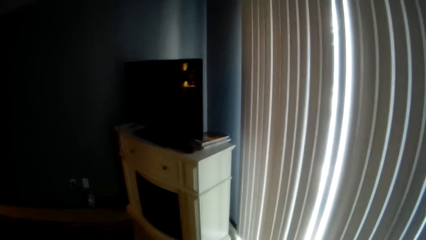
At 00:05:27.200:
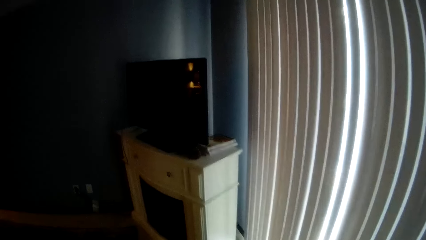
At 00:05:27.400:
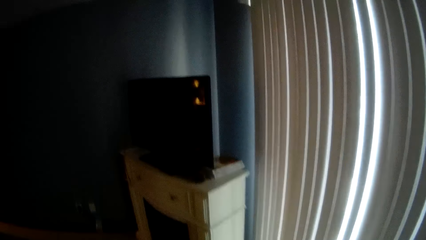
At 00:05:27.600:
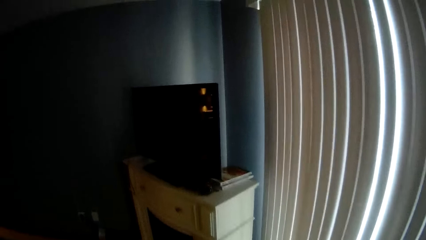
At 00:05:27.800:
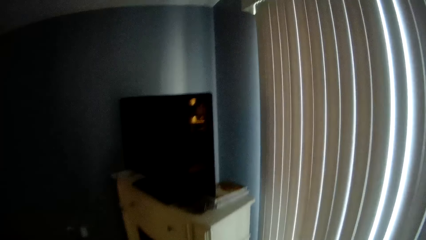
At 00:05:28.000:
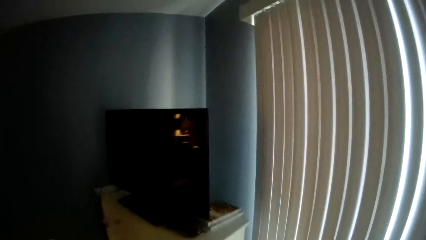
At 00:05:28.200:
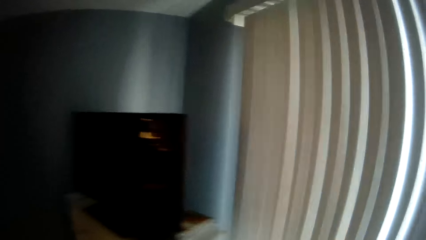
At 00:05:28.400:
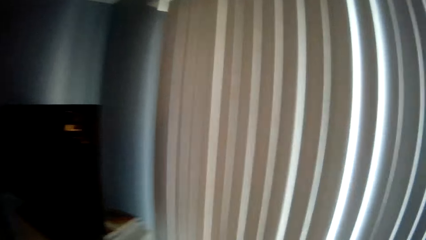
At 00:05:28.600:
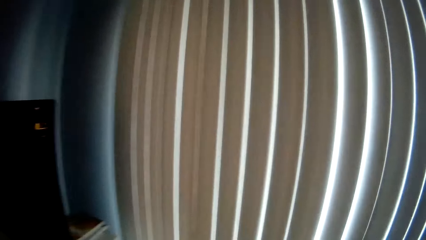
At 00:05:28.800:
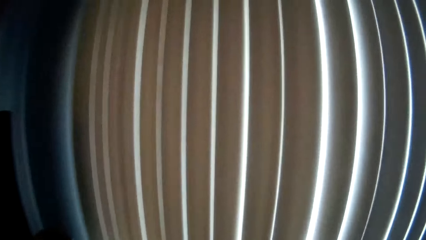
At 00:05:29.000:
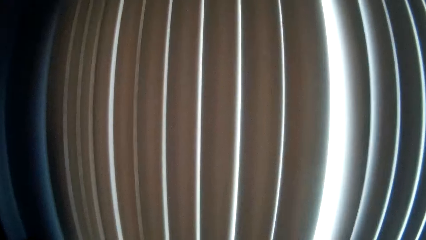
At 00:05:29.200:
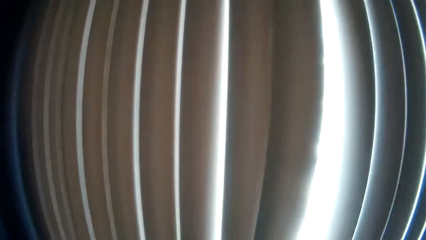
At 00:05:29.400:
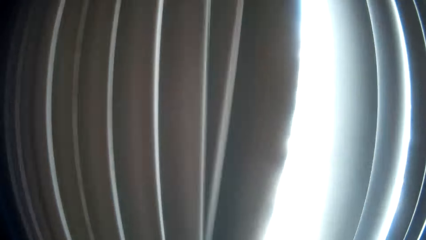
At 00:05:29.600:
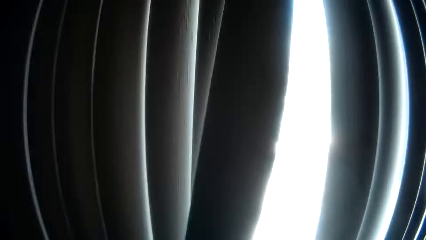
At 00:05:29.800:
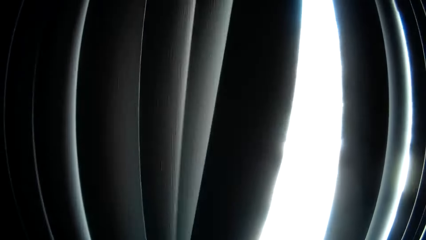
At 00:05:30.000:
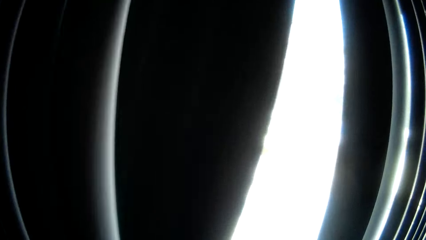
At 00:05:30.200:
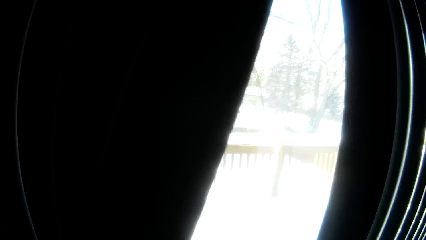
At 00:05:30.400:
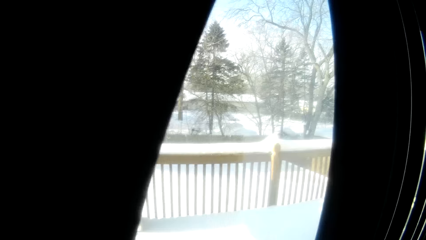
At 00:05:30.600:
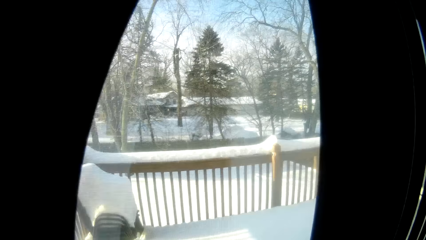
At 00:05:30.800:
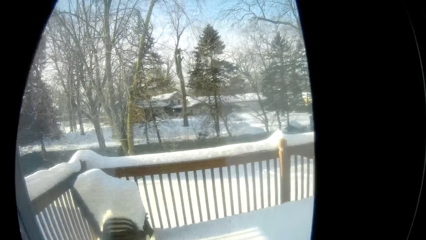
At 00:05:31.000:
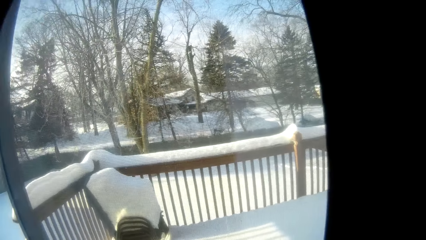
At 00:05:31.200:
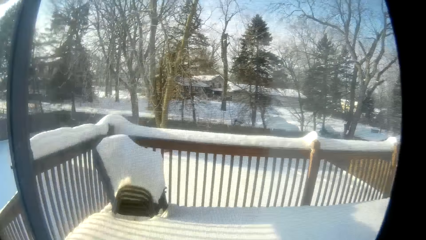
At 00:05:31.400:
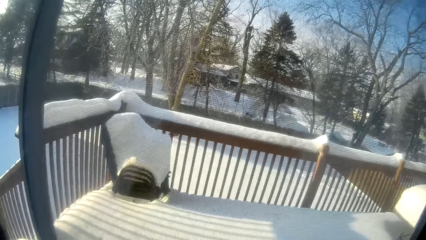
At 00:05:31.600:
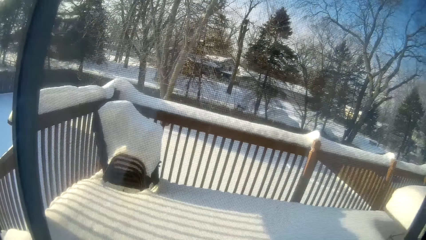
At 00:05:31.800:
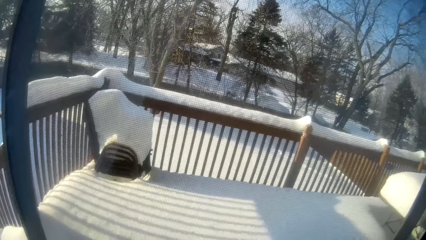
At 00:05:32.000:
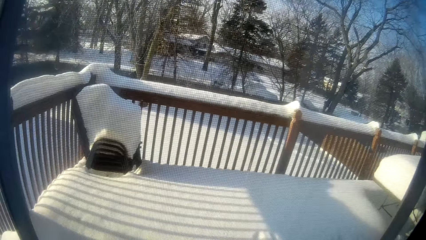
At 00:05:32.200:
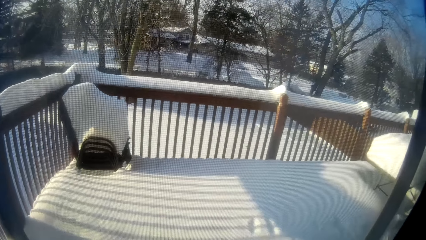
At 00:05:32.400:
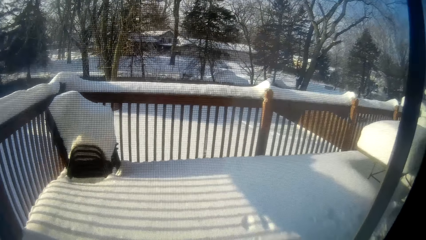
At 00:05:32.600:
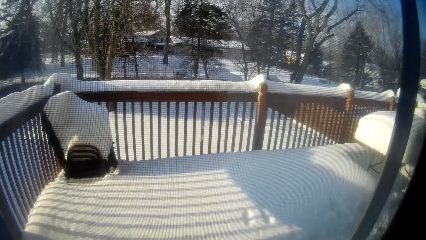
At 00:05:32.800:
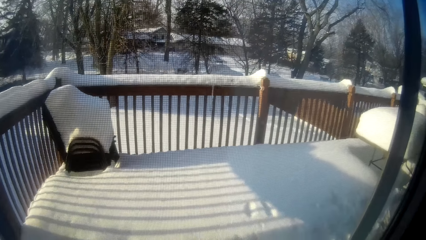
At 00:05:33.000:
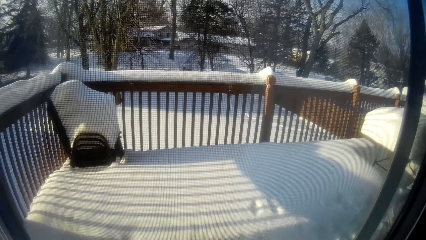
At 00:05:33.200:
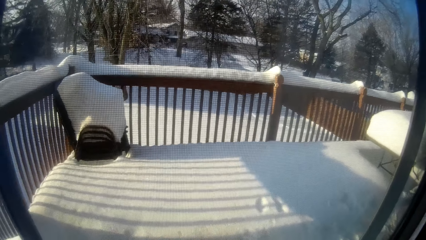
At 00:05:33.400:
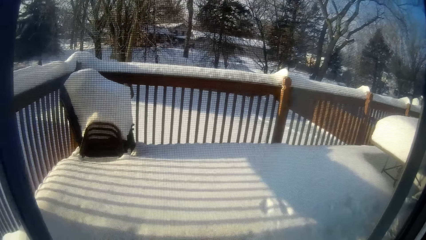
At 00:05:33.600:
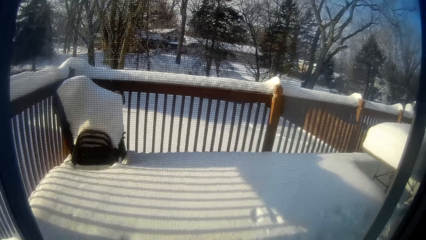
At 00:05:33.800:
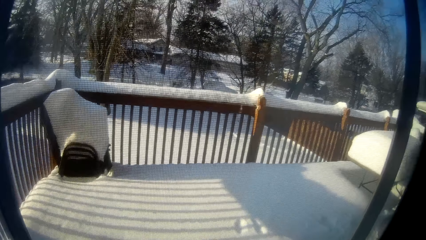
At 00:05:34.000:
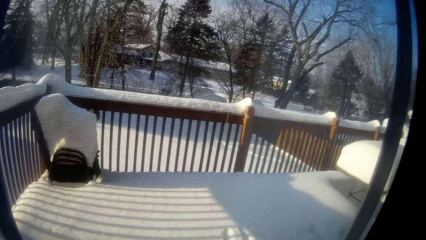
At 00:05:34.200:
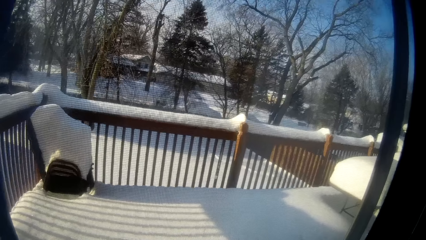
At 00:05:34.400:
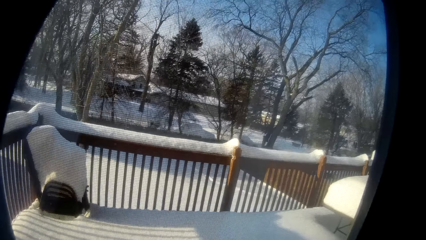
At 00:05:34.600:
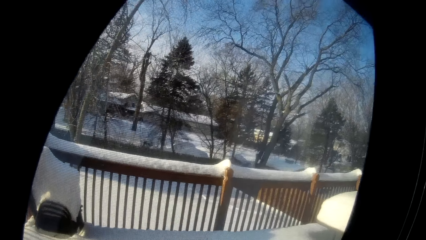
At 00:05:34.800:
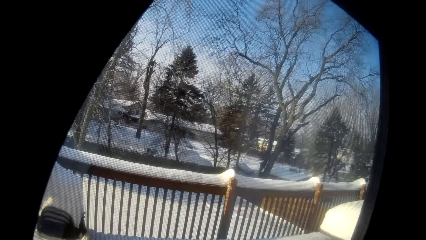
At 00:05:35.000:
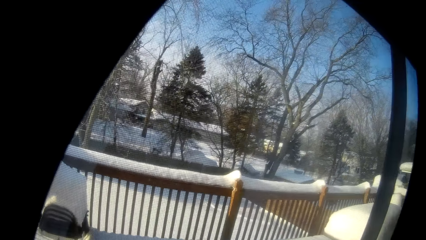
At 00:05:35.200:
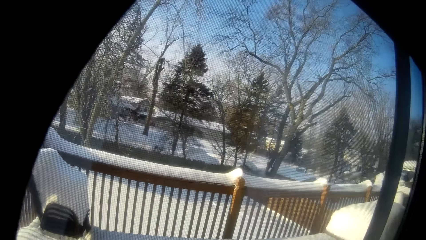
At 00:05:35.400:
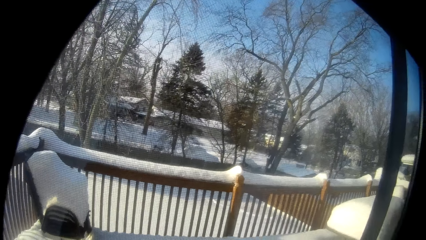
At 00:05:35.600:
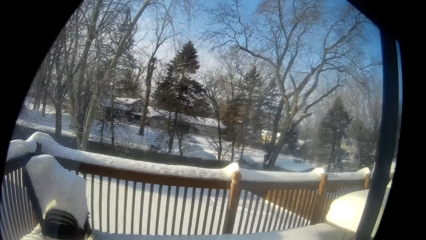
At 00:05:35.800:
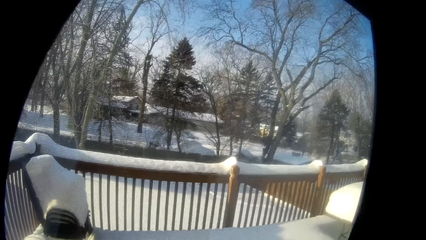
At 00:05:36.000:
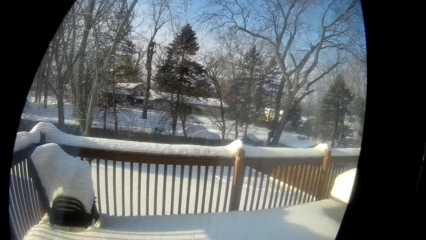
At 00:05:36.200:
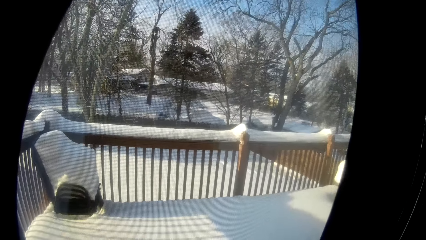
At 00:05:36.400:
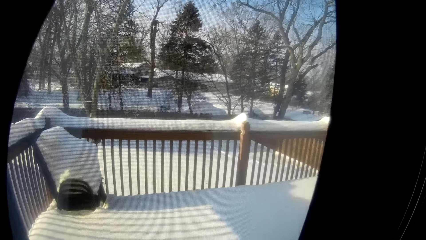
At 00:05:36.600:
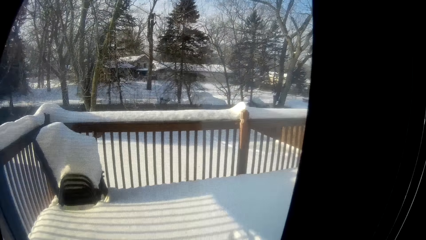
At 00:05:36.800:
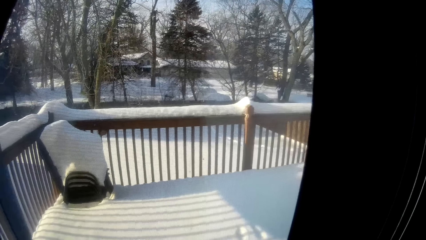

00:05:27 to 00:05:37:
The camera wearer opens the window curtain with his left hand. He opens the window. He watches through the window.

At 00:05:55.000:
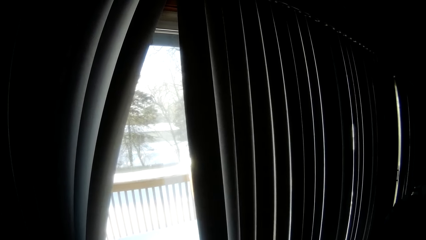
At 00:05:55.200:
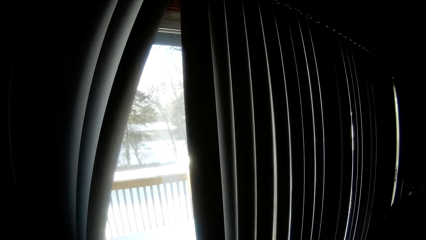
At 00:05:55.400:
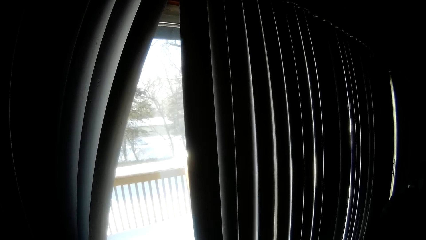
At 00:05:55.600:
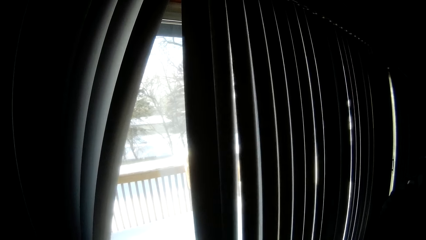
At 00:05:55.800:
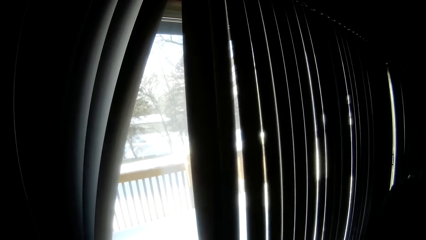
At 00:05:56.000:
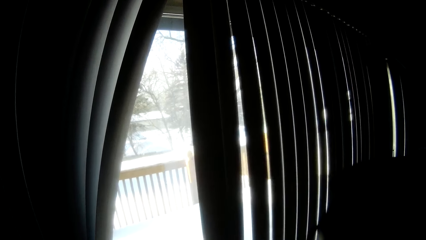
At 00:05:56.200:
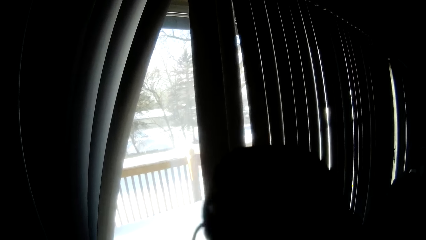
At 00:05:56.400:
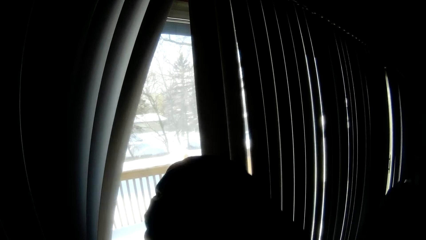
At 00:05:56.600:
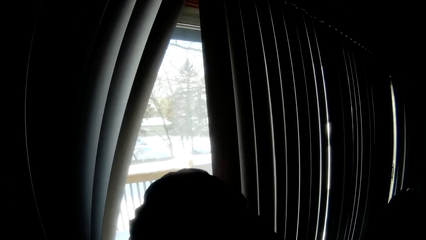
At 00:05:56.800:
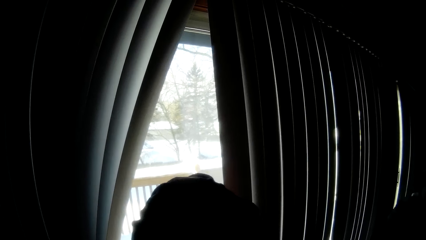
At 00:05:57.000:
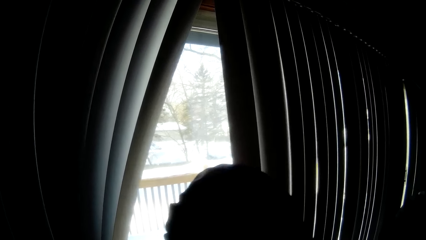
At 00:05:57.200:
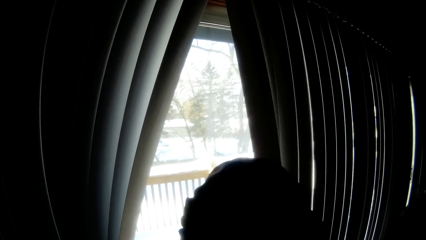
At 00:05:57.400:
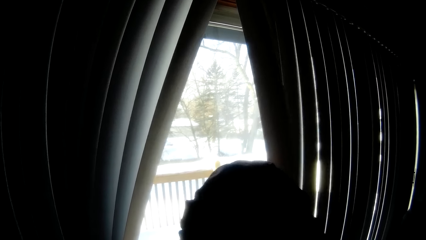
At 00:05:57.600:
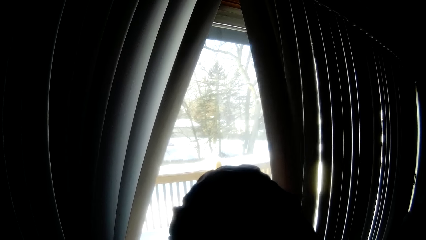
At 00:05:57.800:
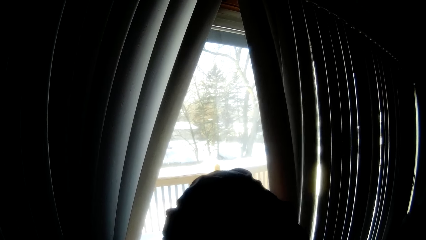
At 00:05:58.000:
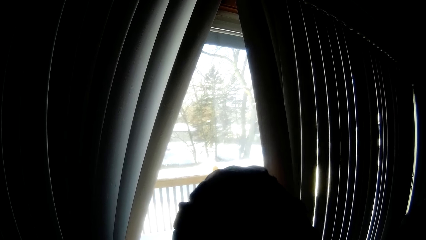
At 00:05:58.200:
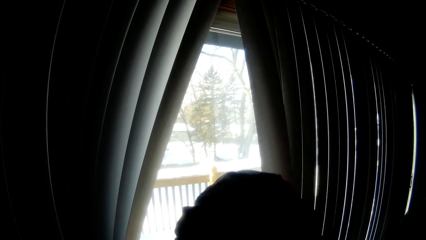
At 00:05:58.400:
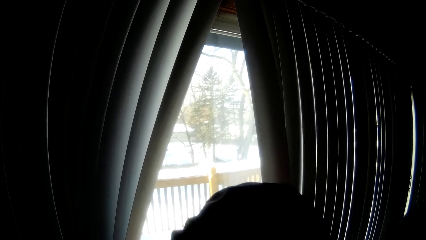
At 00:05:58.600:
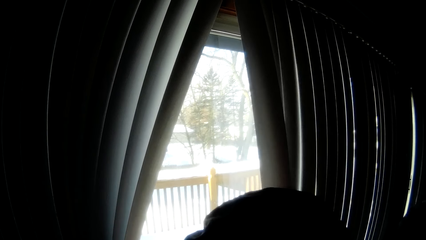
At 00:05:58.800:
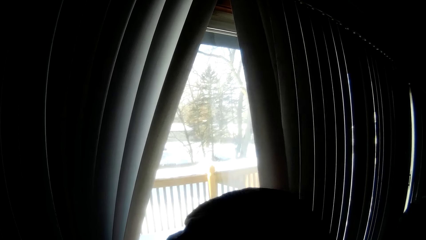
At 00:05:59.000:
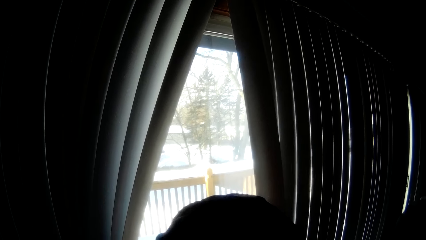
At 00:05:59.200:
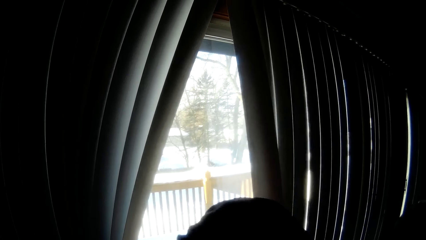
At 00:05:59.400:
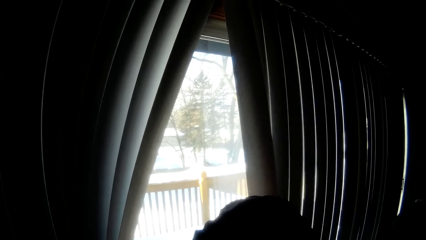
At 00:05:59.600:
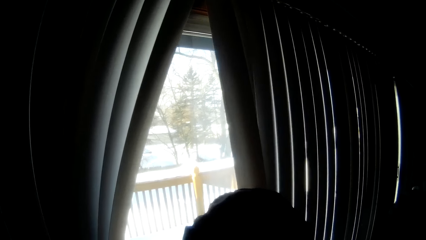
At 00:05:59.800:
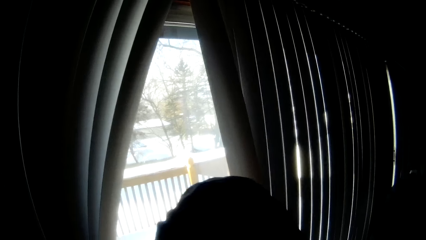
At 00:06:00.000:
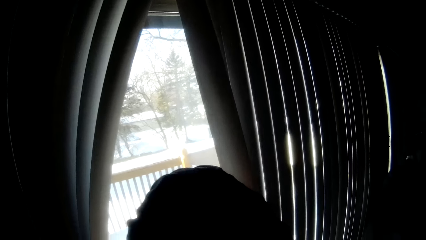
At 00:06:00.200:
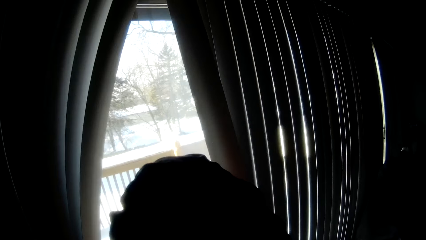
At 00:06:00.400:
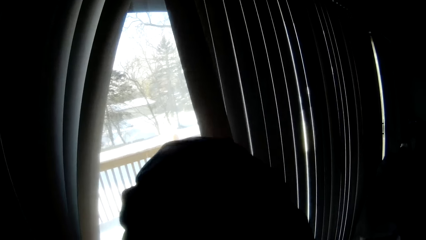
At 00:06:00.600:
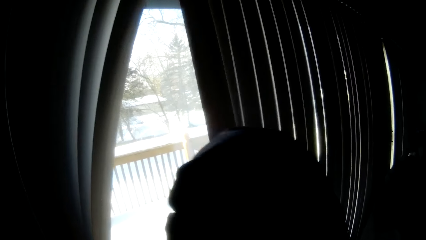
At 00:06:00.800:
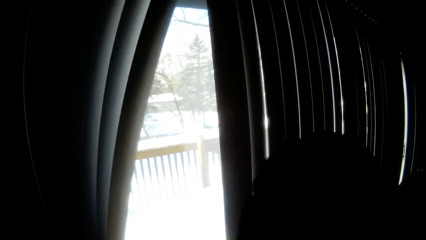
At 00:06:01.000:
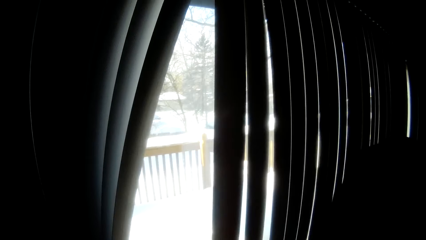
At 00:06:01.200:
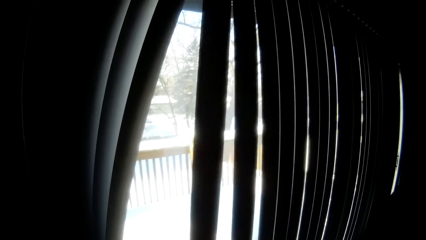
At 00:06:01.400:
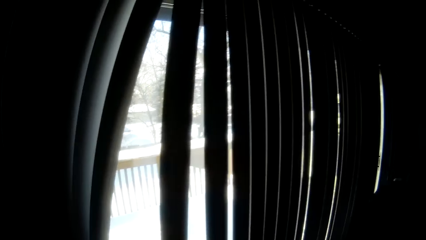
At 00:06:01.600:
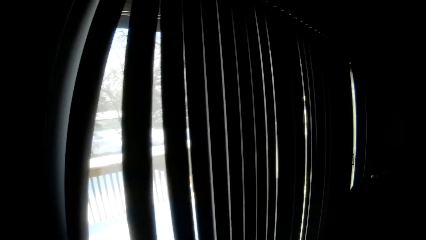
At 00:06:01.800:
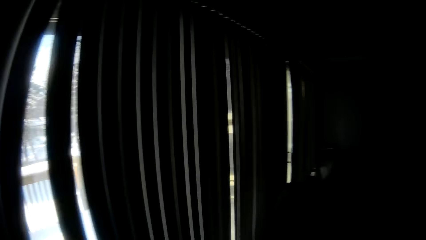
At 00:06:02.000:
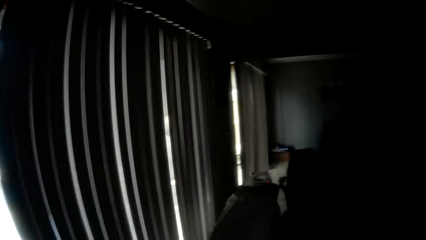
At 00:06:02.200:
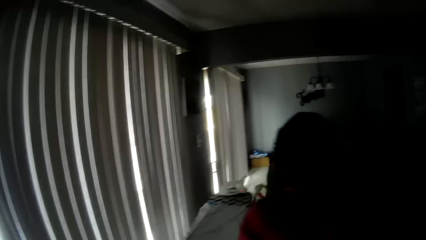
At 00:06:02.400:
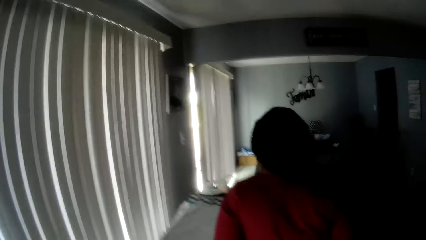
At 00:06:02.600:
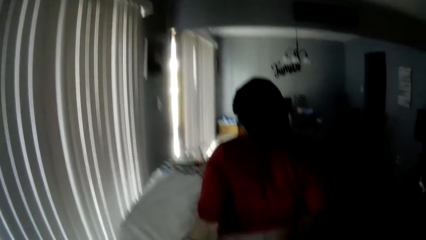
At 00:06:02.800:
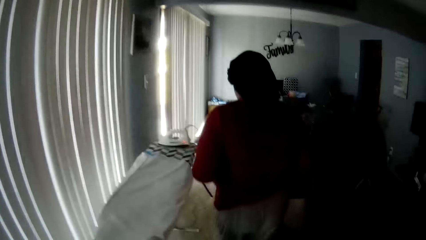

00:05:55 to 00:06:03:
The woman looks through the opened window curtain. The camera wearer closes the window.
